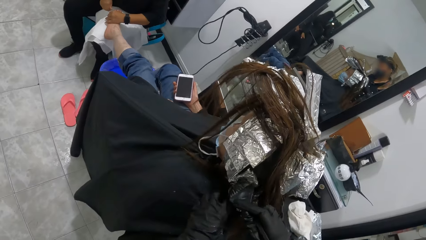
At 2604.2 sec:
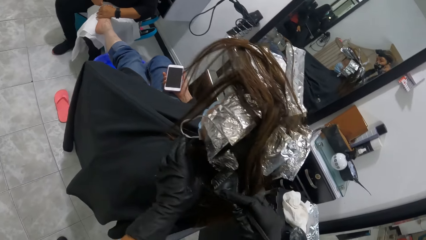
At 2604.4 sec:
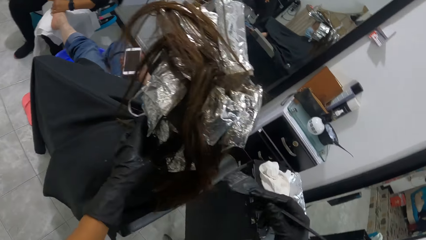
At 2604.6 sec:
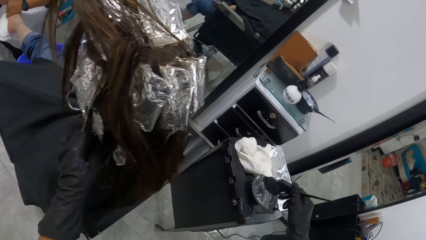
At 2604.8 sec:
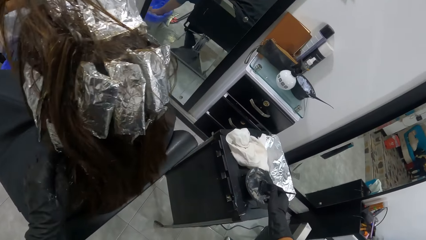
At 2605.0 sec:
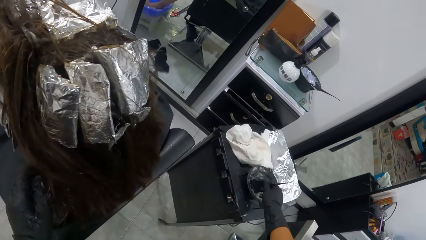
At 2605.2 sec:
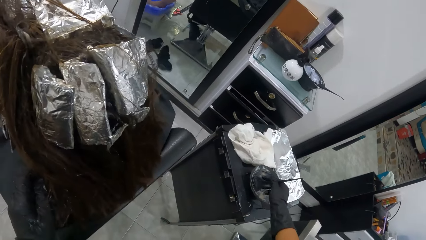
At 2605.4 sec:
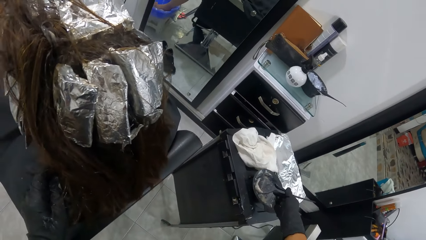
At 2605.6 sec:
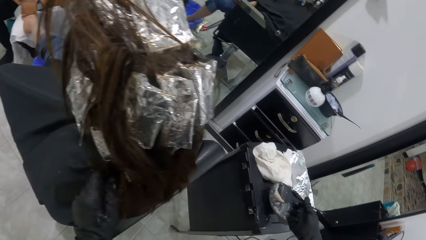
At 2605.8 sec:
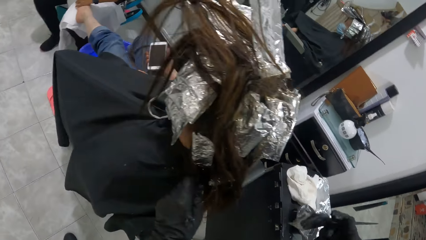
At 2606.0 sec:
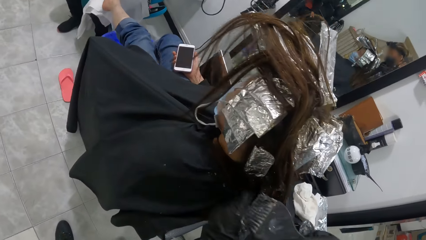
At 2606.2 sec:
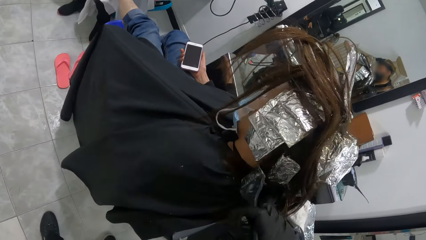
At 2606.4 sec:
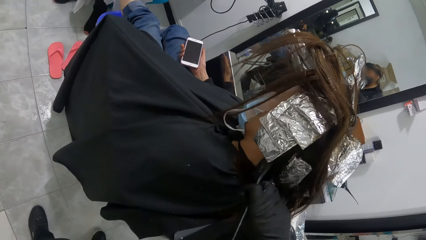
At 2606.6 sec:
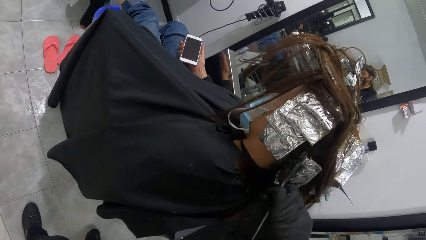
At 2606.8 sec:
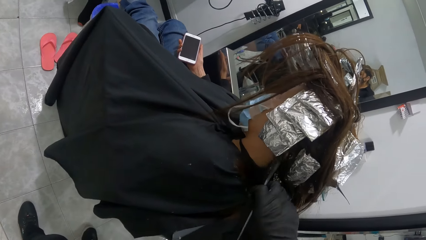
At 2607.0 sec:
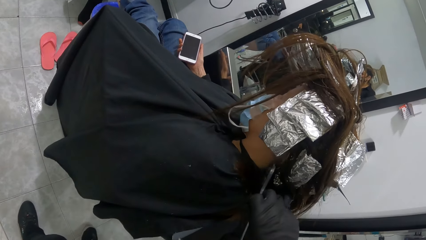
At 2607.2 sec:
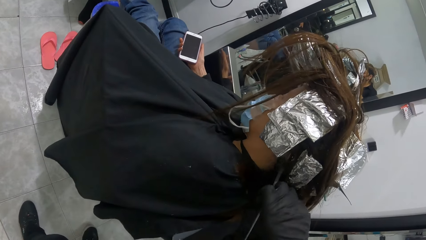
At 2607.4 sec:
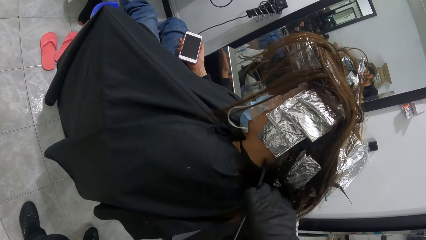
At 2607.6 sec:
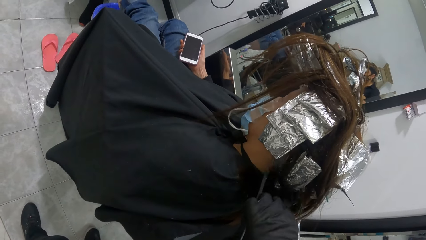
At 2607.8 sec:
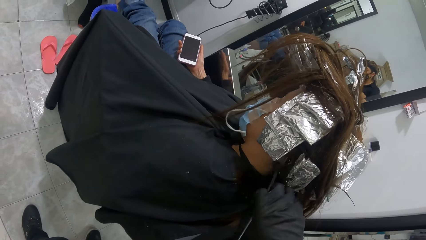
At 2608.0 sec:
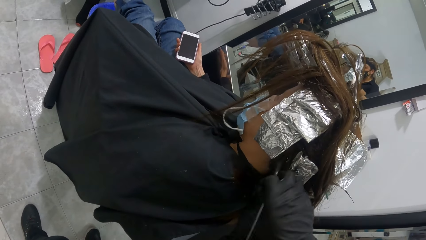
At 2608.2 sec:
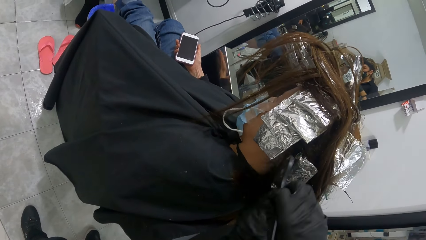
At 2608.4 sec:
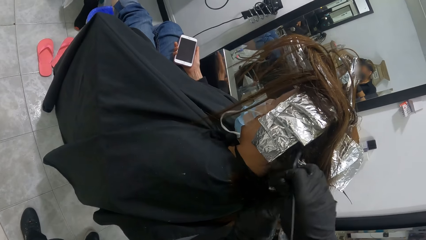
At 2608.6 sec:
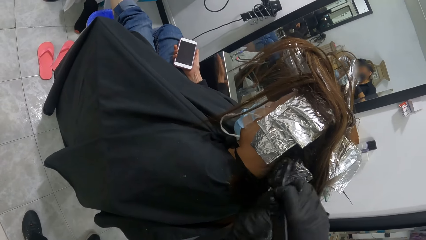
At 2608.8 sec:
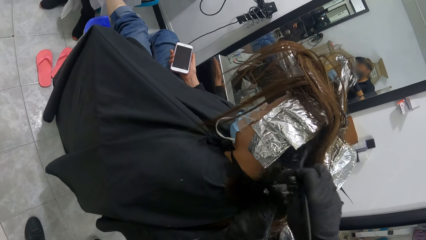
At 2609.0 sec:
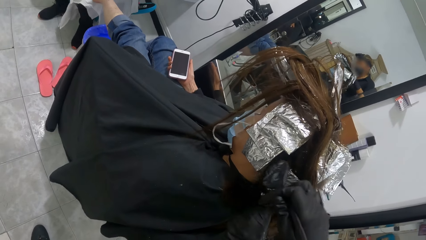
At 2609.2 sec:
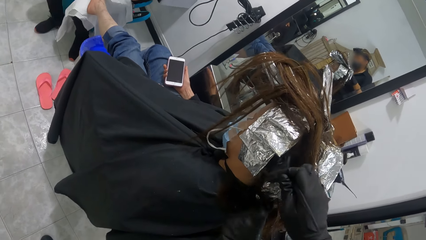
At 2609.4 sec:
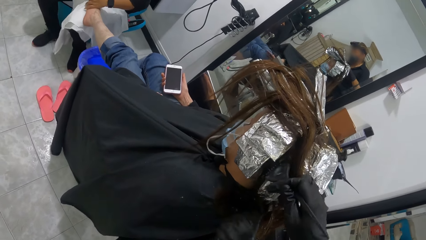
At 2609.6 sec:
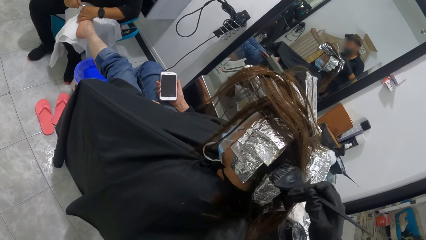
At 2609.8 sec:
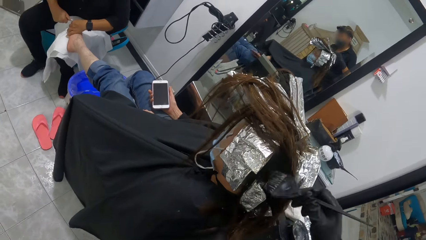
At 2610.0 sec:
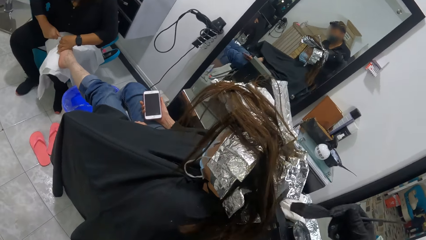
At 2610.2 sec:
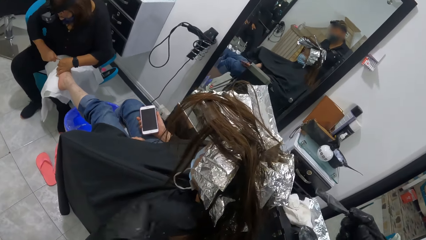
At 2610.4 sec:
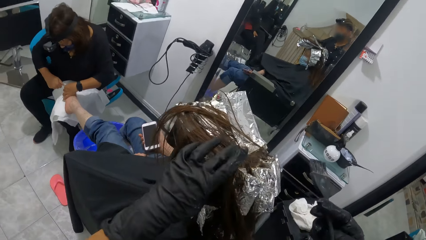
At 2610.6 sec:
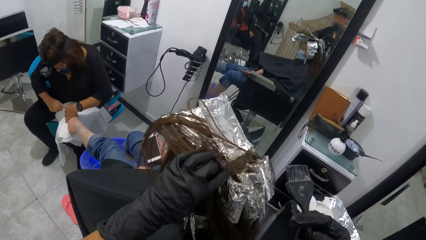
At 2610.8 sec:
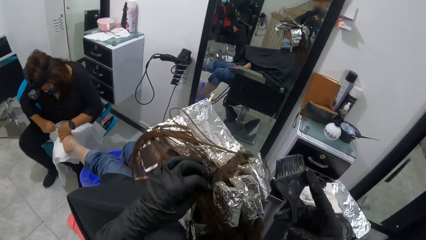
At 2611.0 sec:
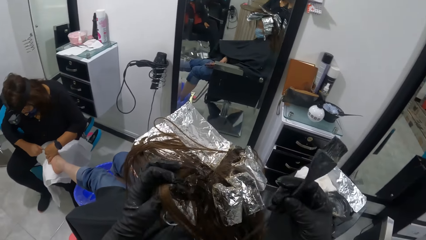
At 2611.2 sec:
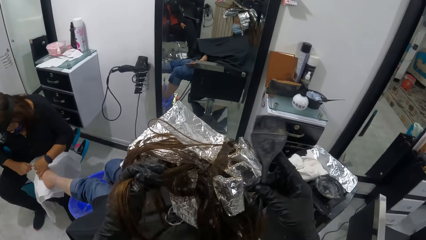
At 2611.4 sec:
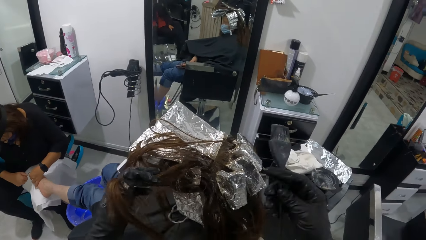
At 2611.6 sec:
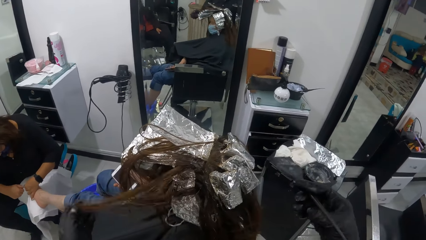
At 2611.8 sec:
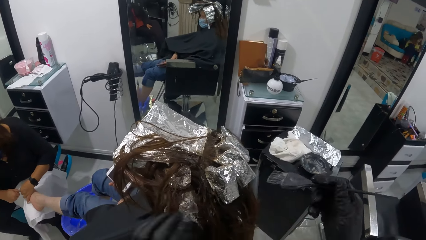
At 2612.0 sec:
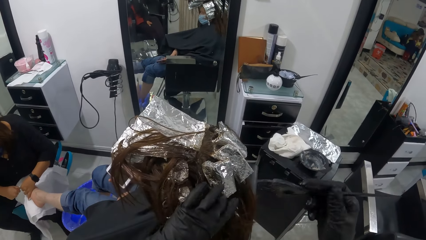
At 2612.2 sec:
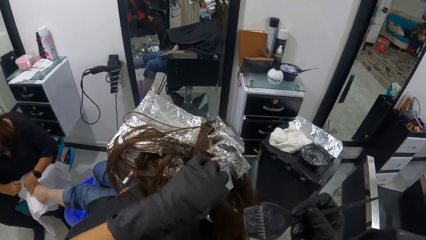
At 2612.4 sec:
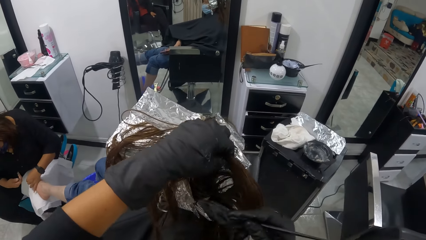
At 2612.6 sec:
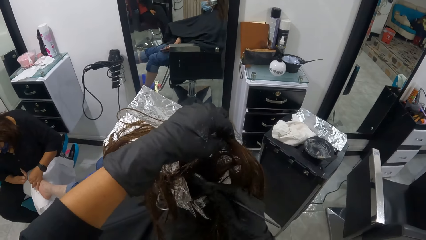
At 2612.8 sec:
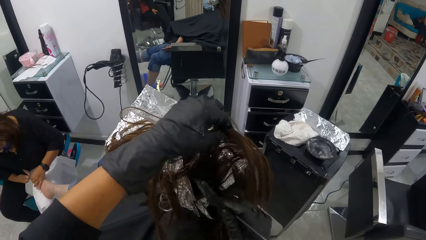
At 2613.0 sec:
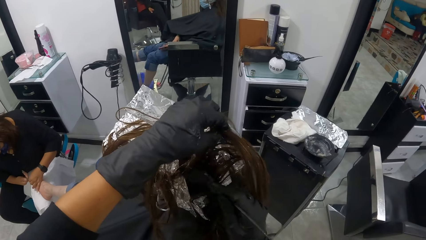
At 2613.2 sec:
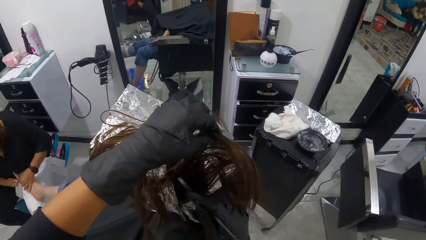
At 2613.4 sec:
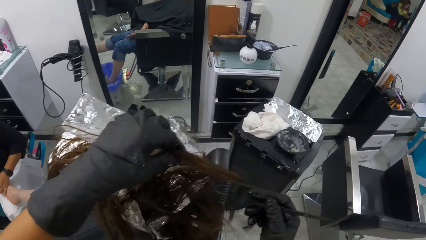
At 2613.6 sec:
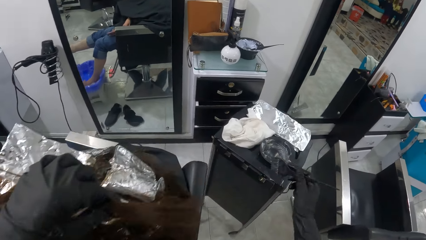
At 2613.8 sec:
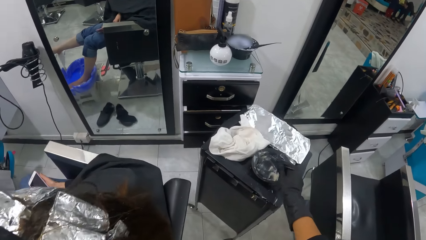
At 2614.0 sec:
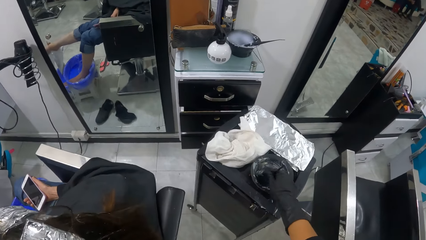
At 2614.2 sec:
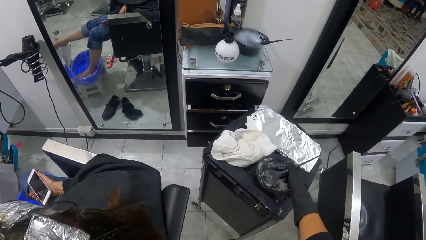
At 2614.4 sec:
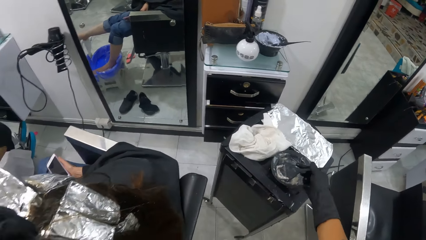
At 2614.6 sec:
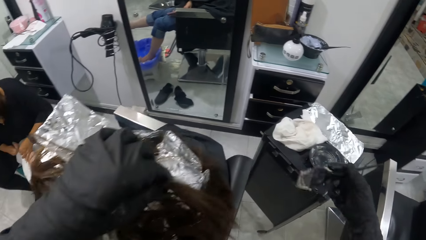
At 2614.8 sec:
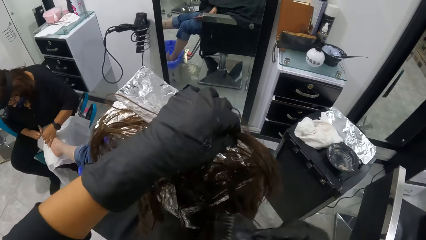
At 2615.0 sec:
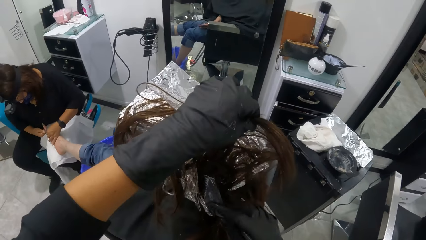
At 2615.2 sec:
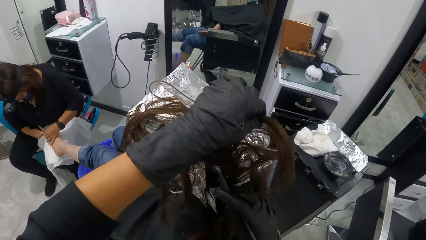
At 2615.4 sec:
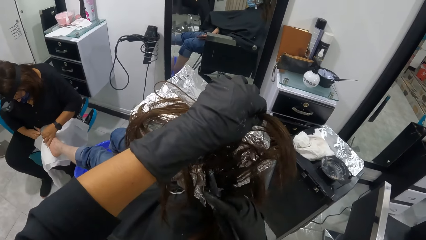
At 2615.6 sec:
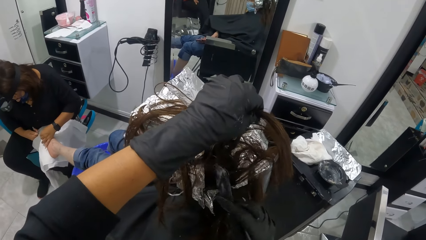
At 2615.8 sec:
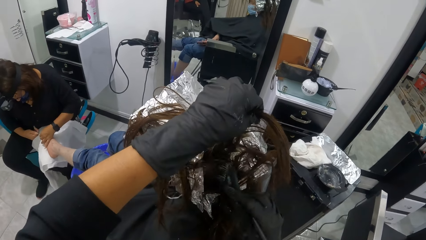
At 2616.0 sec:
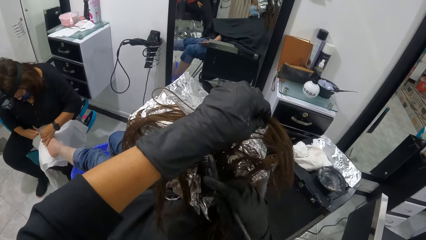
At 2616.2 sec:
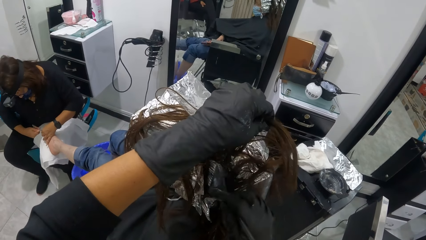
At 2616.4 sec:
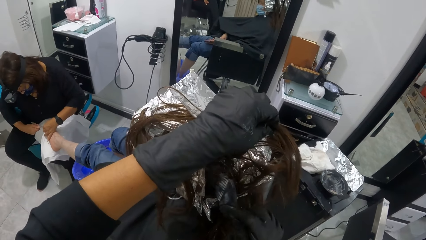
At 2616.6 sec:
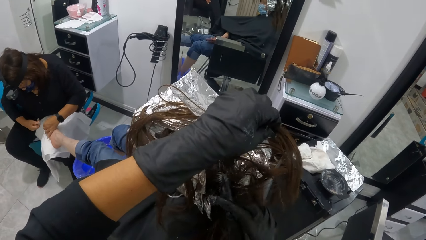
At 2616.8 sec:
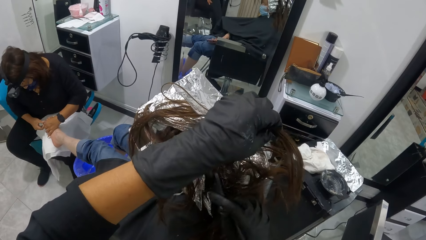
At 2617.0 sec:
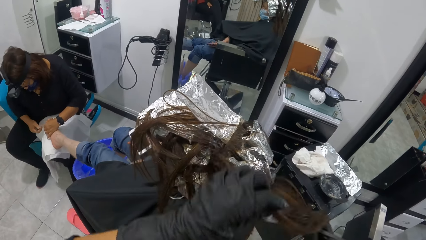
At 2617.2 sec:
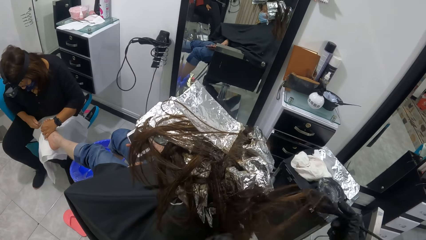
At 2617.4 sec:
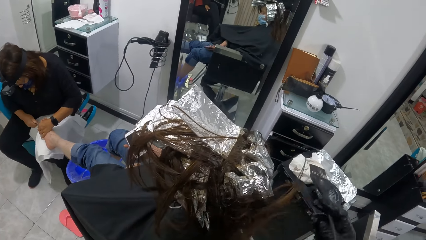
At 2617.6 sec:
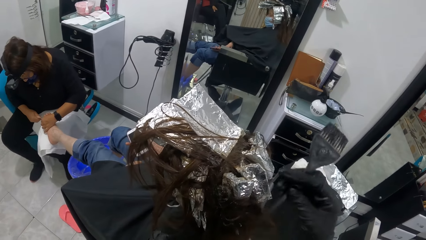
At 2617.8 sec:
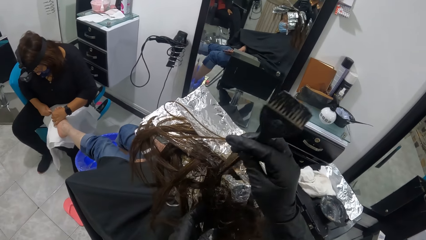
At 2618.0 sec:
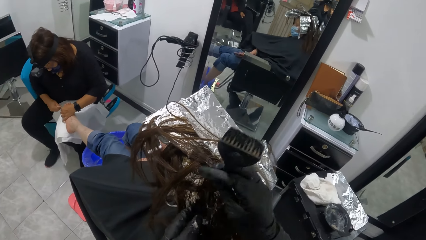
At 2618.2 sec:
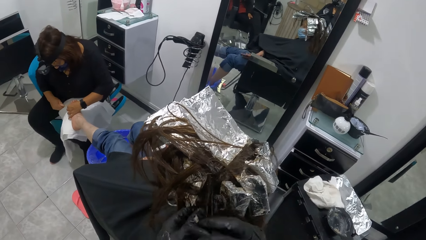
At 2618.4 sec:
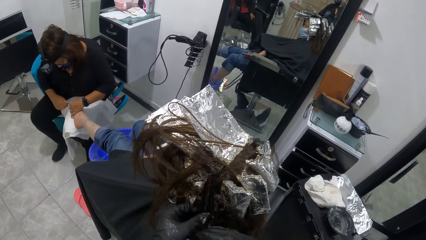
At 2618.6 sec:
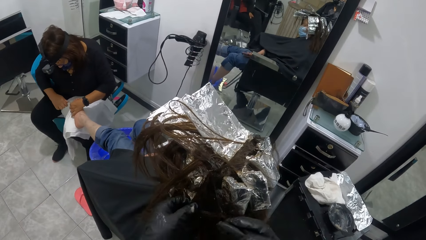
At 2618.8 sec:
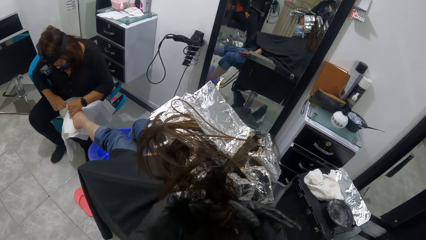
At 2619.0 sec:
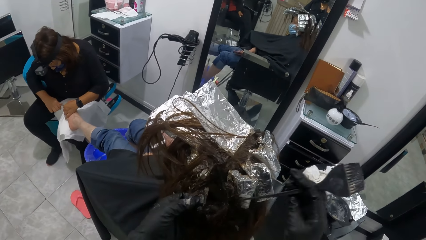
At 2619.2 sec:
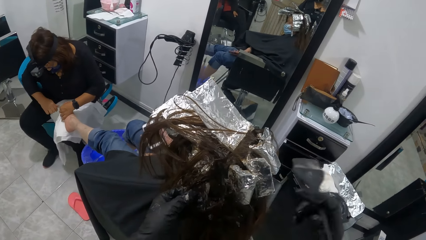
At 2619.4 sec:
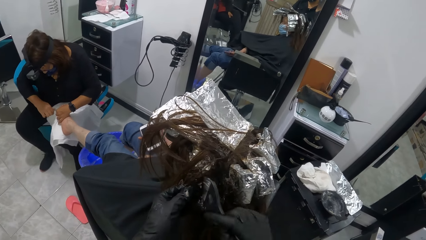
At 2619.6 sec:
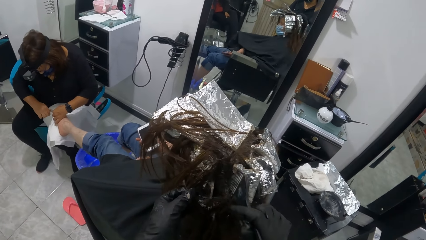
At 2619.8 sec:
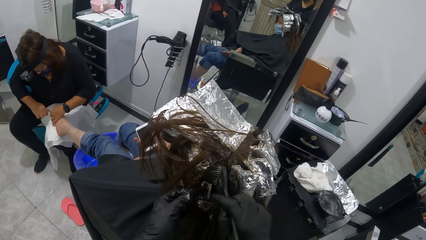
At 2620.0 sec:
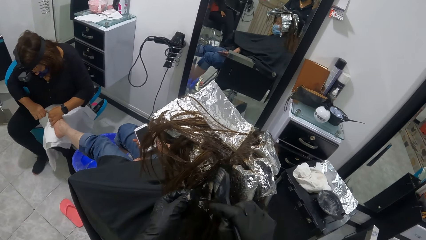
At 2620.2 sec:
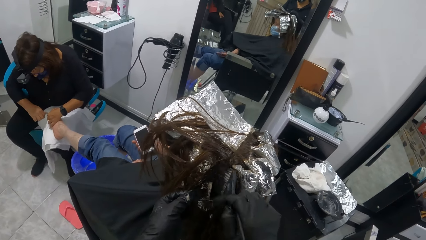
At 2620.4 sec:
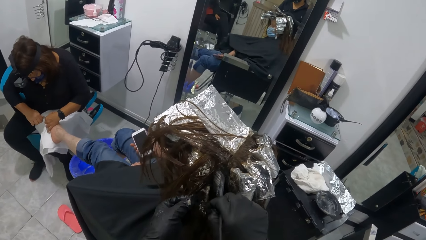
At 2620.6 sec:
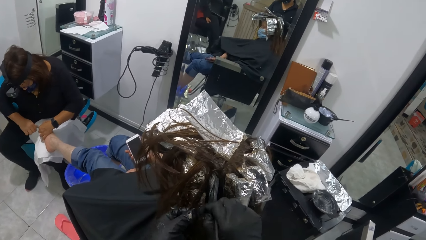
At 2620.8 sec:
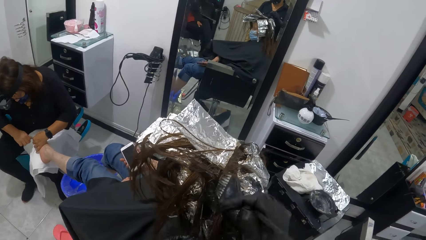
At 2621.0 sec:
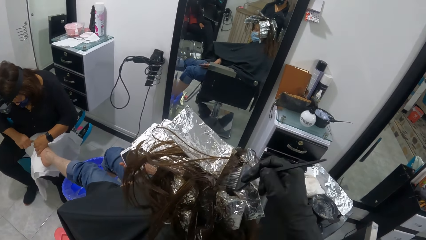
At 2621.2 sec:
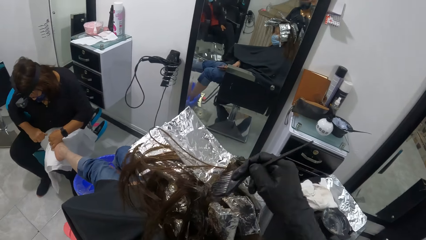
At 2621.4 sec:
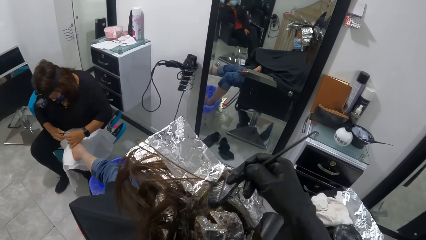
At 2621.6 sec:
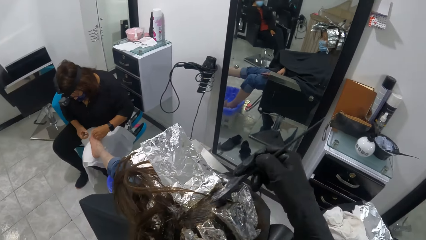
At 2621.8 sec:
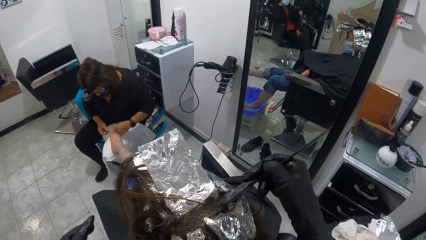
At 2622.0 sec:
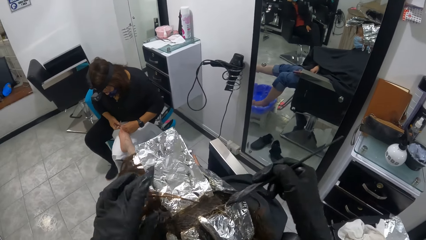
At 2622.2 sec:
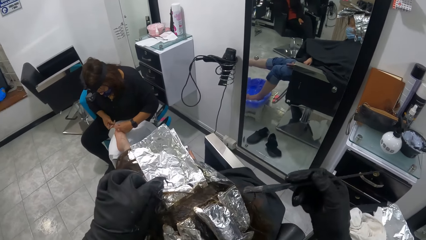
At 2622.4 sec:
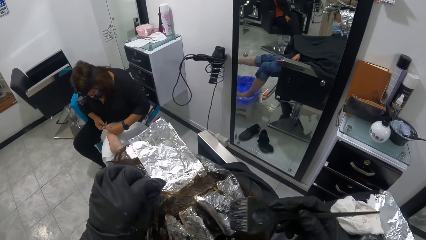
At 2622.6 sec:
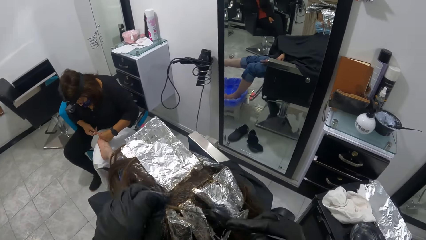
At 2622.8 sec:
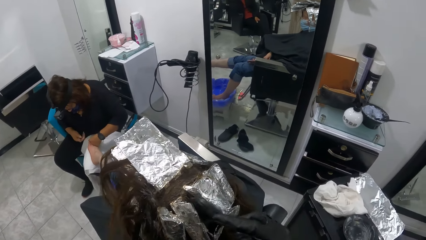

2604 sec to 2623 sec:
The camera wearer pulls the brush off the woman's hair. She scoops relaxer from the bowl with the brush in her right gloved hand. She removes the brush from the tin. She applies relaxer on the woman's hair with the brush in her right gloved hand. She pulls the brush off the woman's hair. She holds the woman's hair. She lifts the woman's hair with her left gloved hand. She applies relaxer on the woman's hair with the brush in her right gloved hand. She pulls the brush off the woman's hair. She scoops relaxer from the bowl with the brush in her right gloved hand. She removes the brush from the tin. She applies relaxer on the woman's hair with the brush in her right gloved hand. She pulls the brush off the woman's hair. She adjusts the woman's hair with the brush in her right hand. She divides the woman's hair with the brush. She applies relaxer on the woman's hair with the brush in her right gloved hand.
